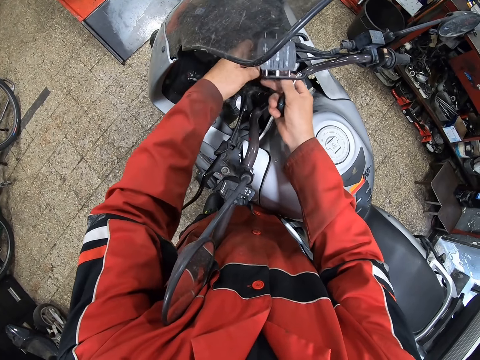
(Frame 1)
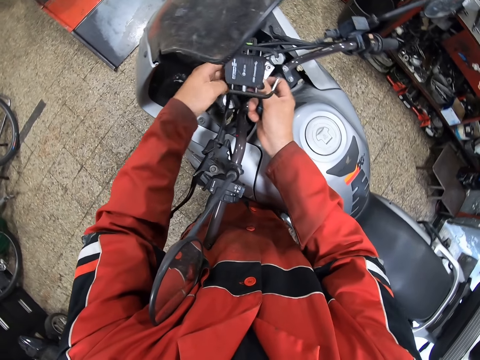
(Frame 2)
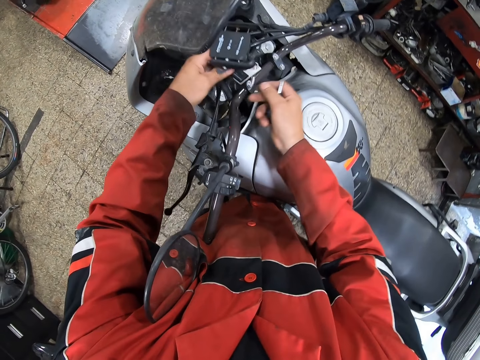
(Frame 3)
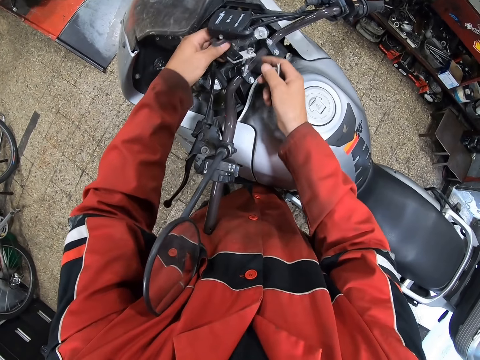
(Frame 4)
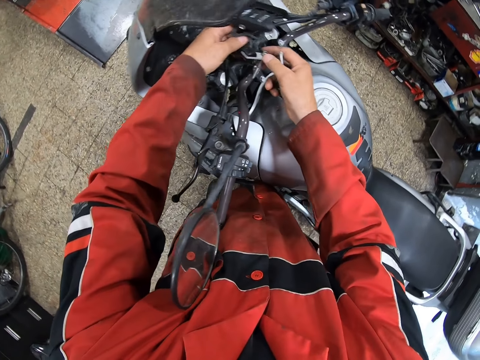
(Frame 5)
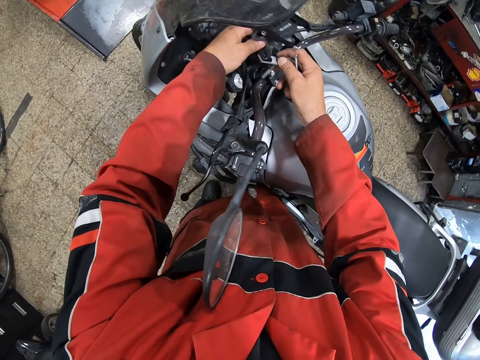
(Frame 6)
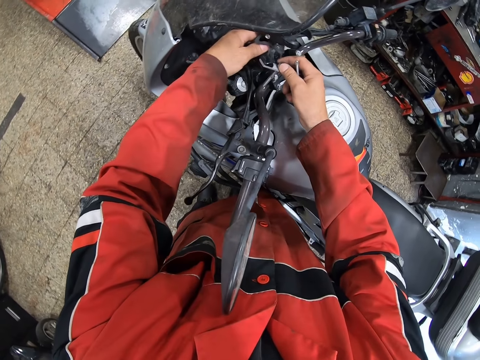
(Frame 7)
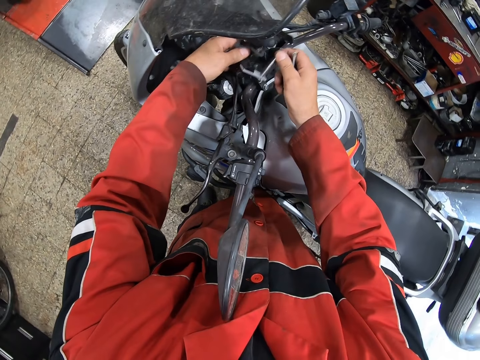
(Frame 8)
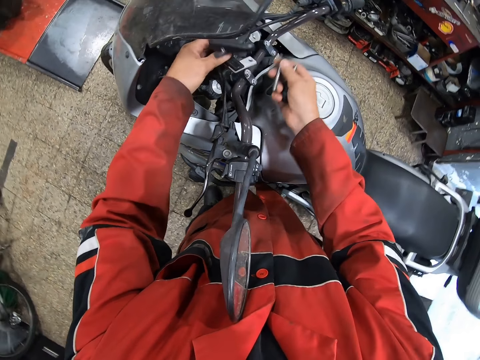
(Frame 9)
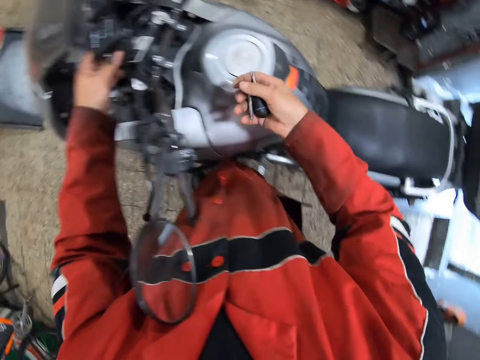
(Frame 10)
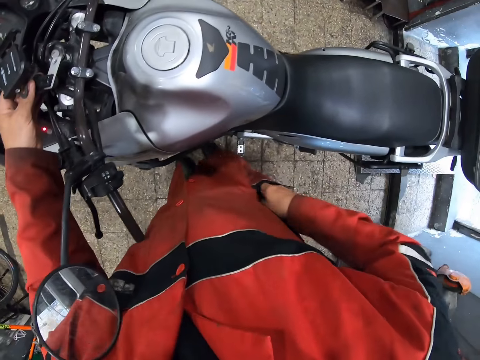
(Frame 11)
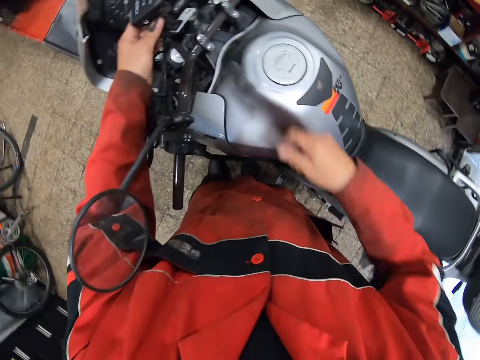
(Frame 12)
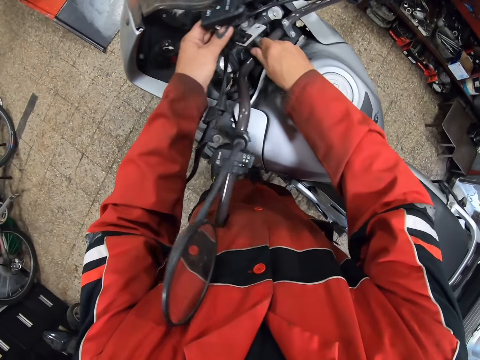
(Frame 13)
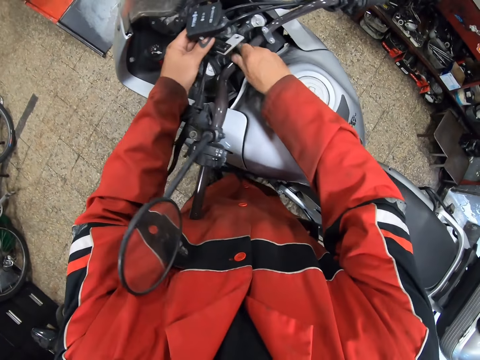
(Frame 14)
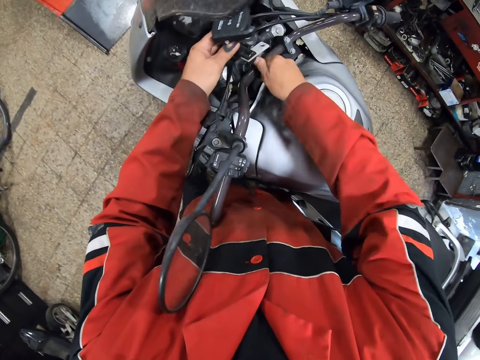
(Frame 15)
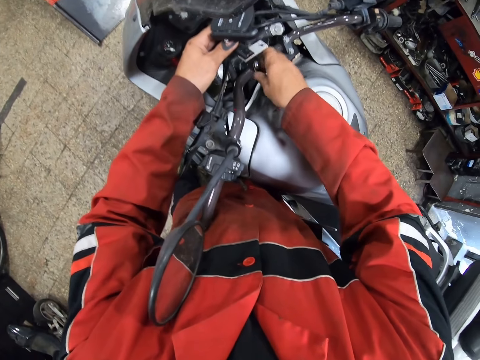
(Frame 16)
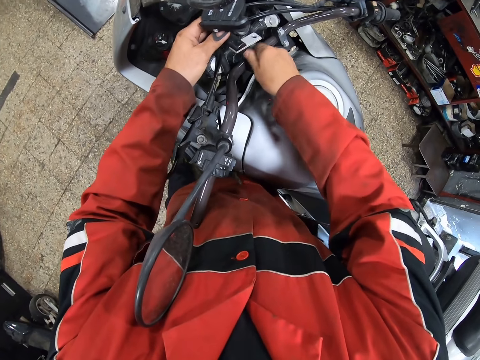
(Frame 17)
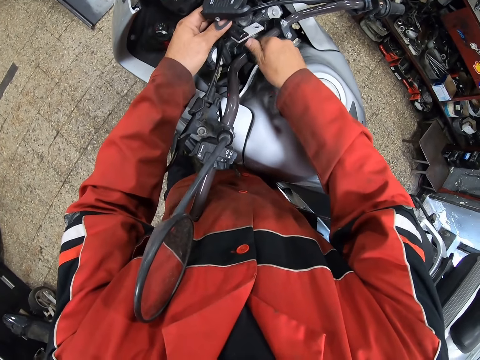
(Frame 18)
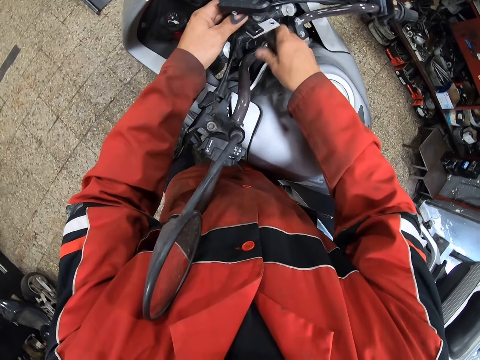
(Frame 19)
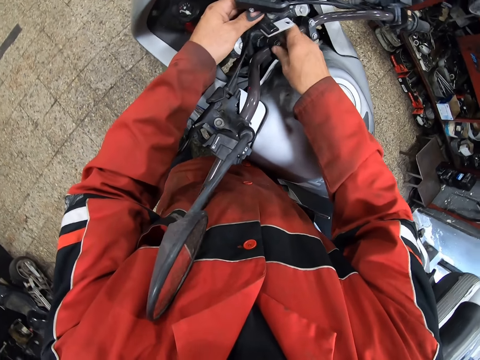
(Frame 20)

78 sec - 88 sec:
The camera wearer pulls out a bolt from the phone hanger in his left hand with his right hand. He puts the bolt in his jacket pocket with his right hand. He loosens a bolt from the bike steering with his right hand.

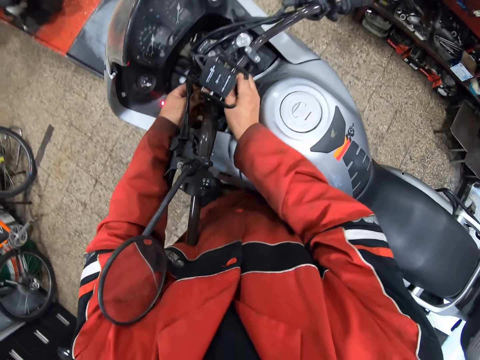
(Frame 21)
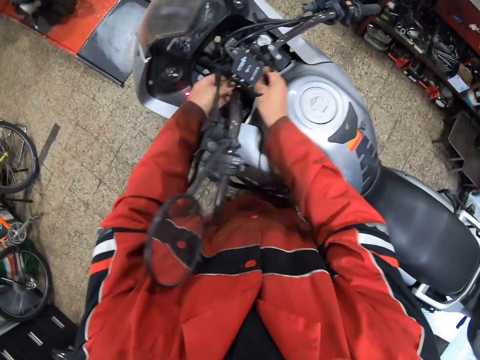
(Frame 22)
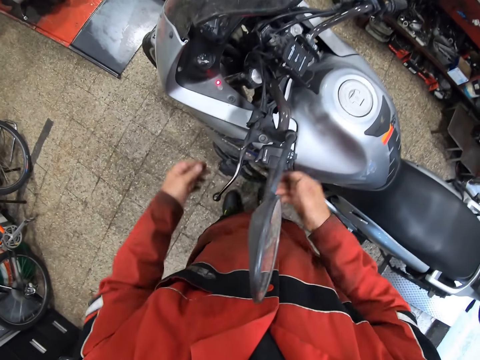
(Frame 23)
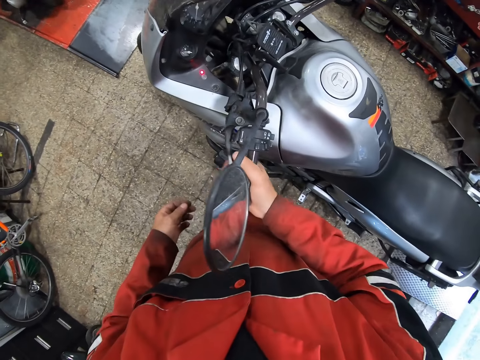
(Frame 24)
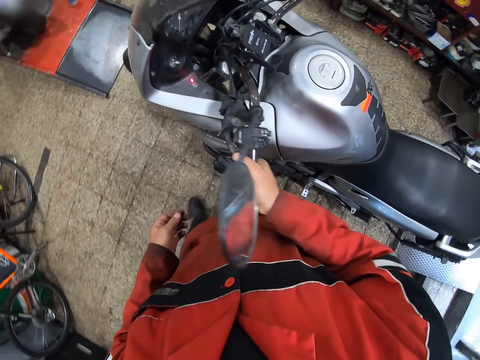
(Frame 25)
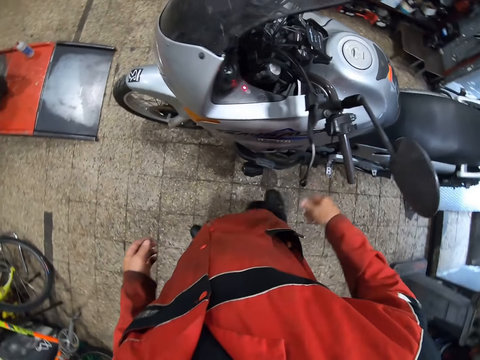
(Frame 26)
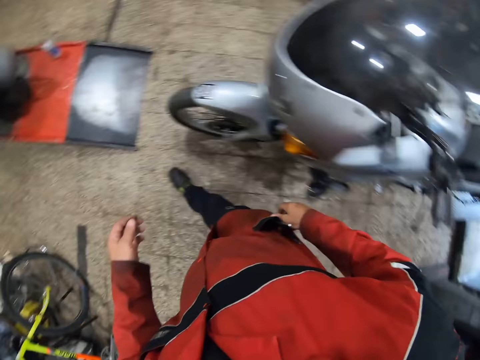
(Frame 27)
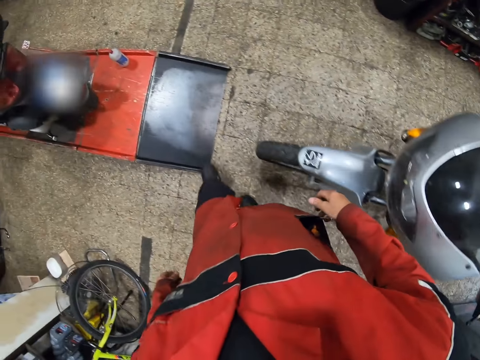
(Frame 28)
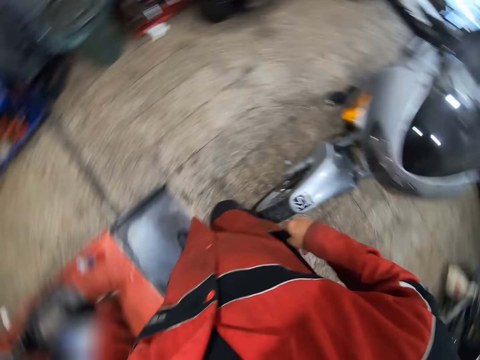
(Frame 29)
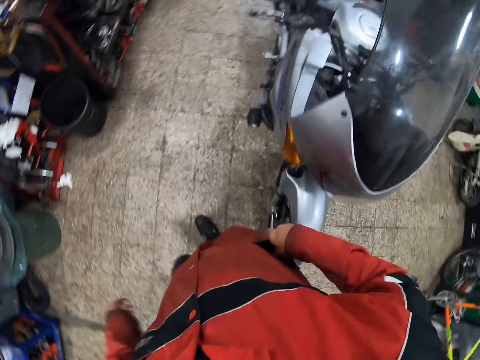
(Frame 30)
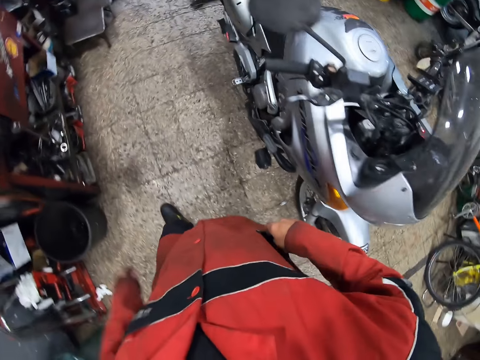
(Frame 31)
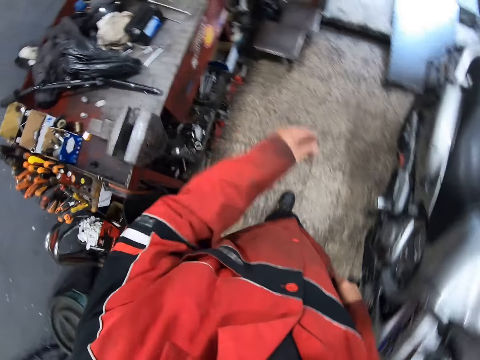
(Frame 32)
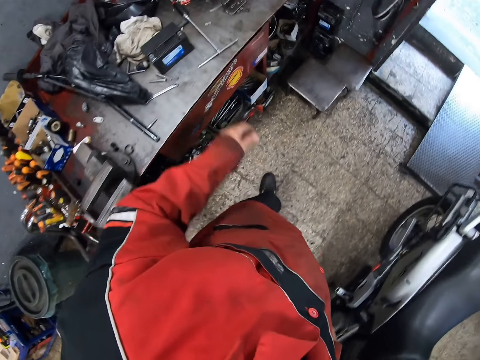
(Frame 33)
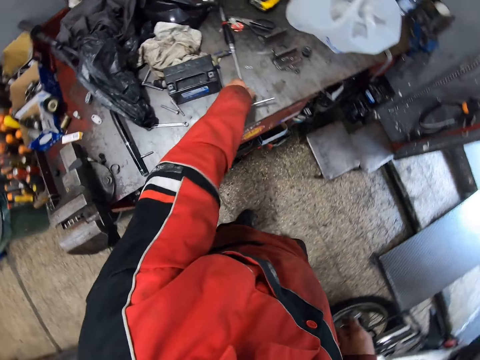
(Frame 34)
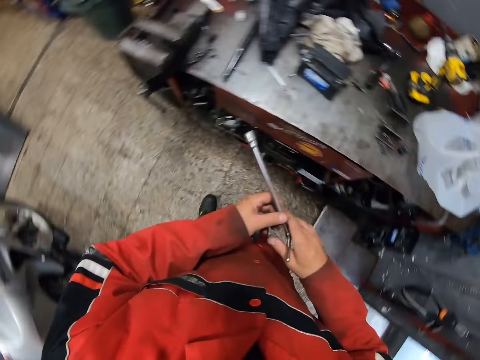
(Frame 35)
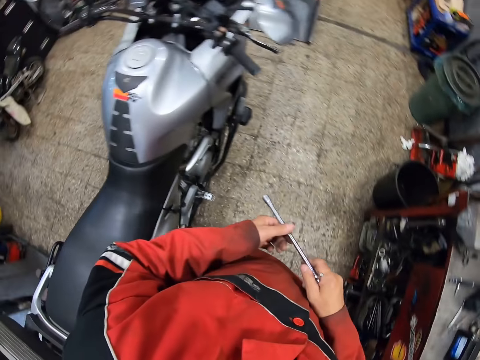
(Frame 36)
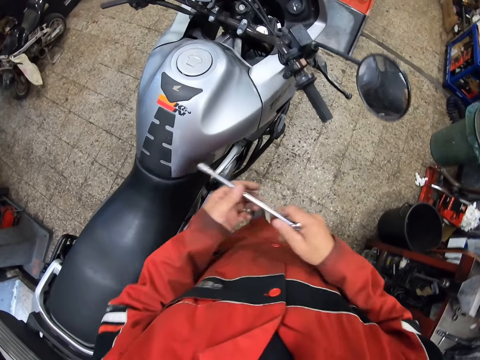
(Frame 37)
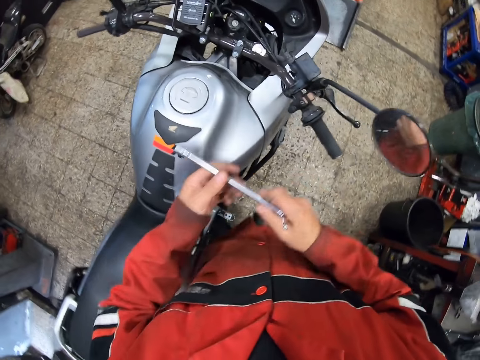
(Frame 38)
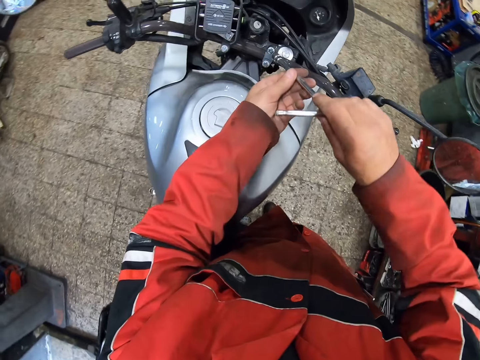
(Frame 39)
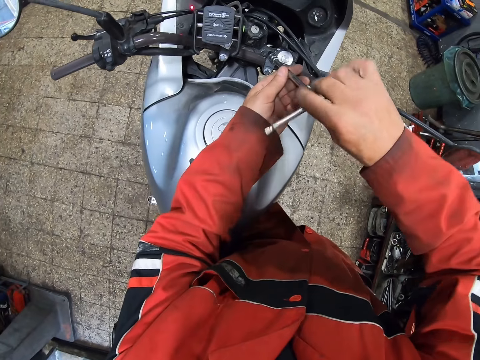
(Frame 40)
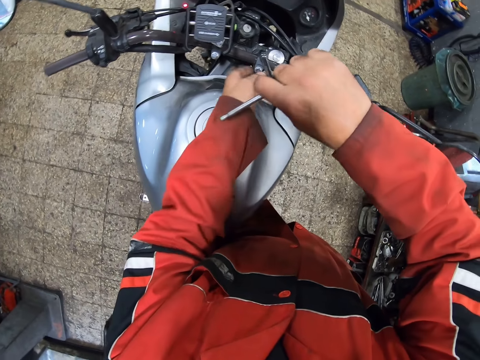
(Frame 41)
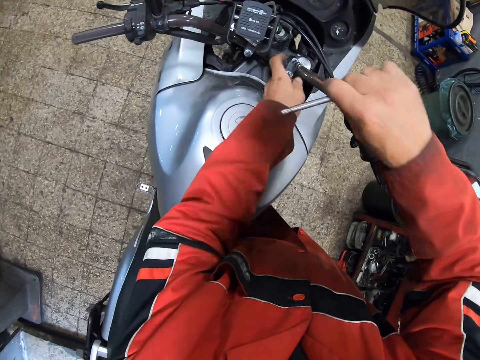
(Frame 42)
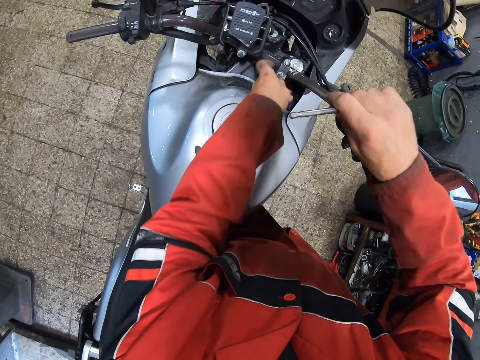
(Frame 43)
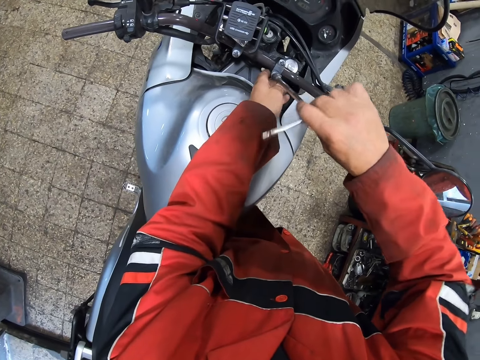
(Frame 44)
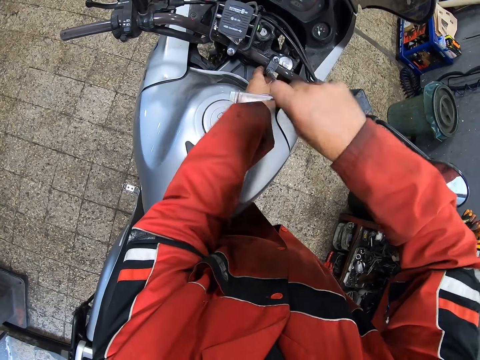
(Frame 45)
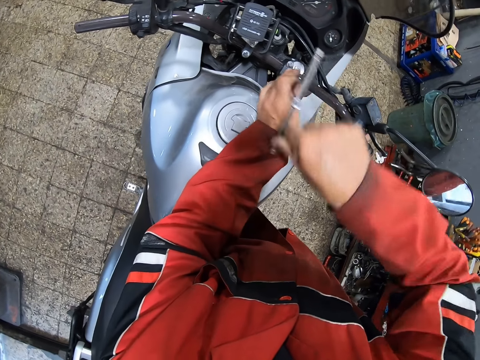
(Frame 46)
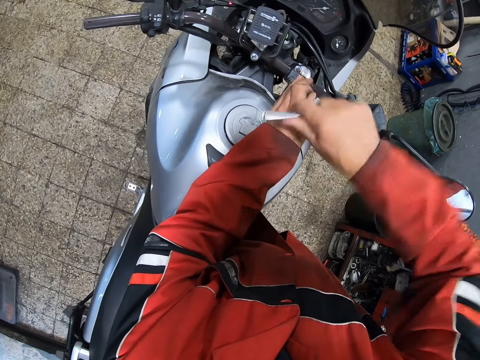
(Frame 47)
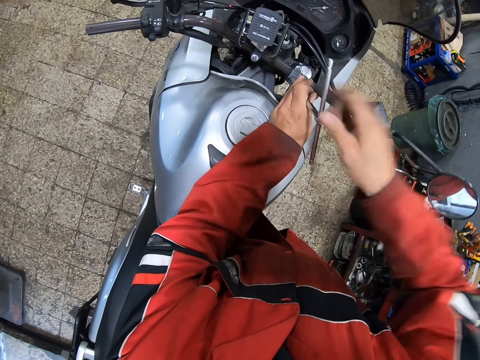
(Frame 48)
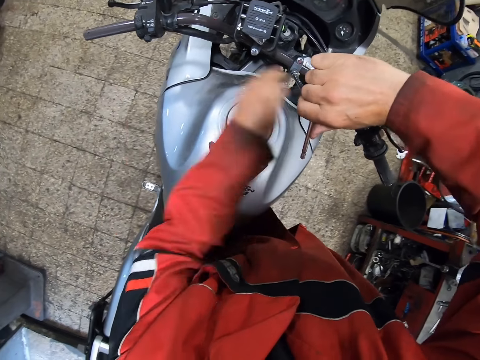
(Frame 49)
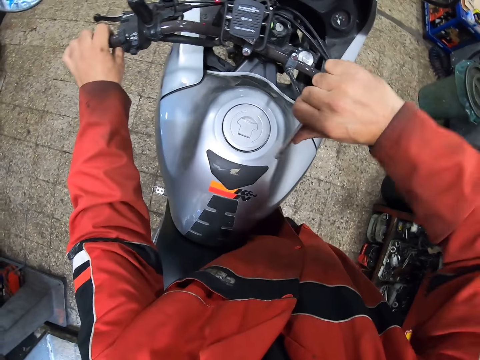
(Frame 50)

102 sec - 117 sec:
The camera wearer presses the bike brake handle with his right hand. He moves around. He picks up a T spanner from a table with his left hand. He holds the T spanner in both hands. He tightens a bolt with the T spanner in both hands.

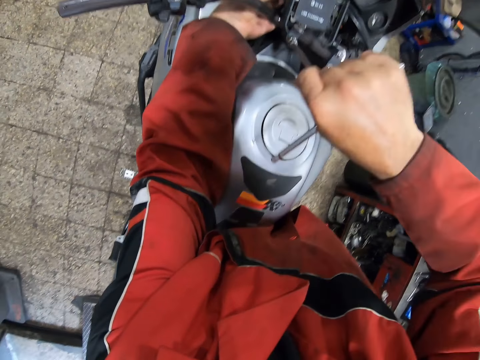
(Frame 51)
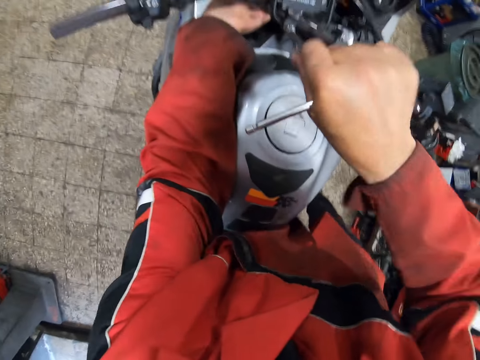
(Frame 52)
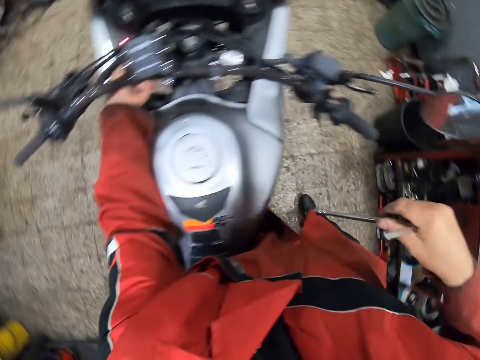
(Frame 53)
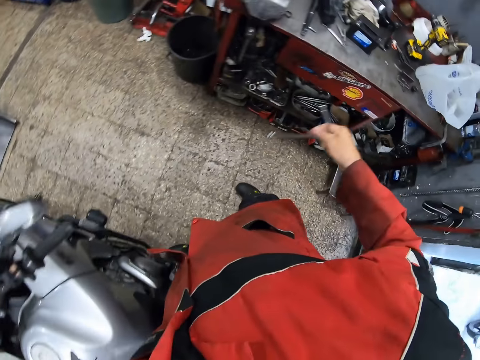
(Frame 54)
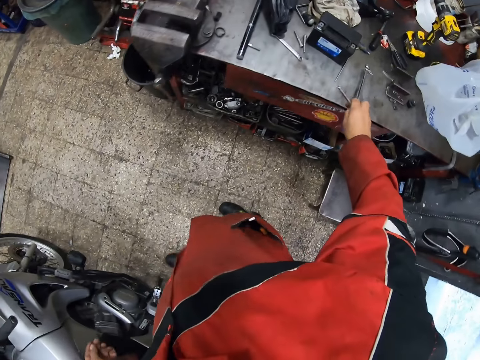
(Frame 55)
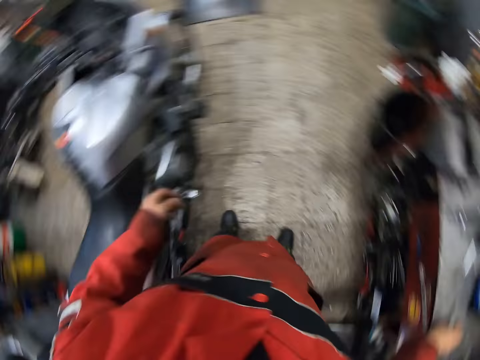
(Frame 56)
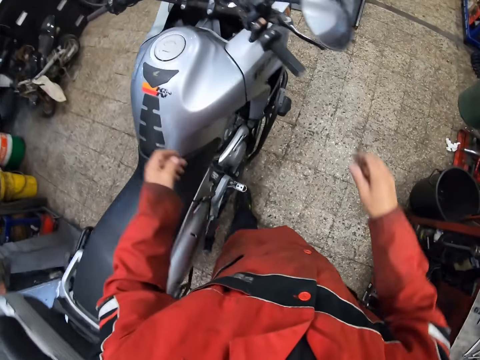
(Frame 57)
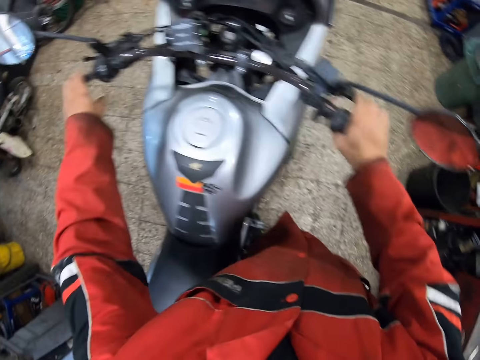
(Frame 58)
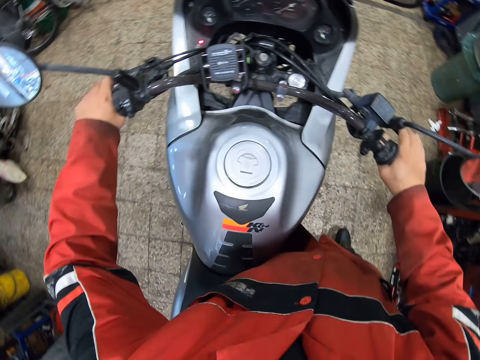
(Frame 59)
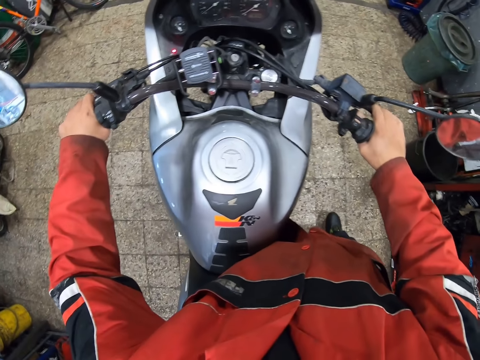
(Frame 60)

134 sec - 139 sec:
The camera wearer drops the T spanner on the table with his right hand. He holds the motorbike steering with both hands.
